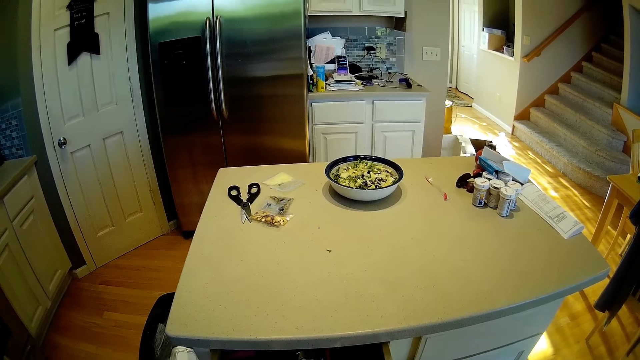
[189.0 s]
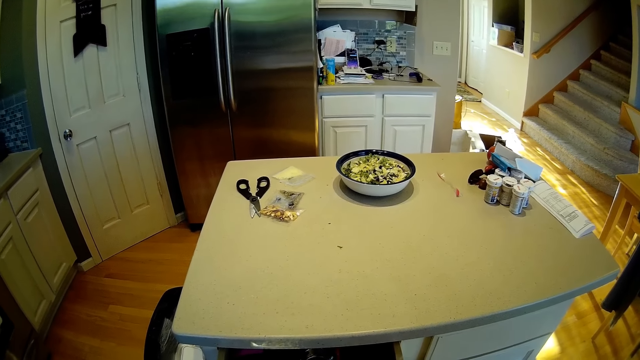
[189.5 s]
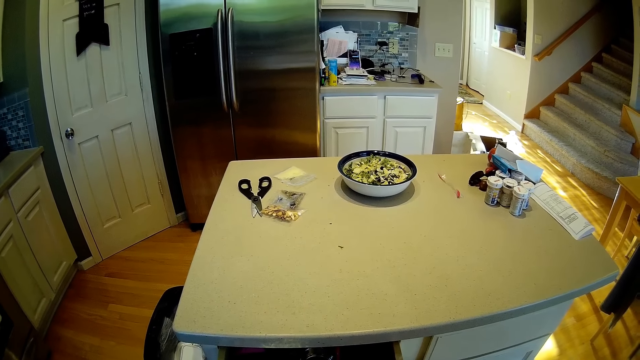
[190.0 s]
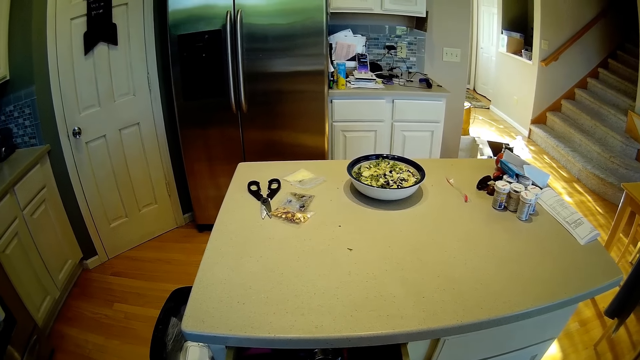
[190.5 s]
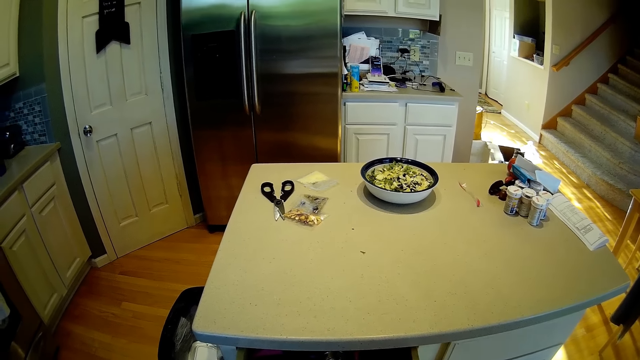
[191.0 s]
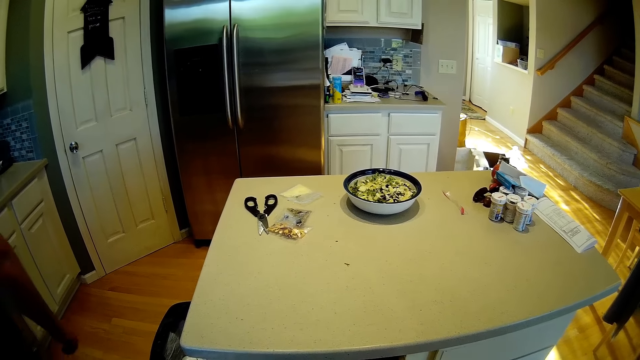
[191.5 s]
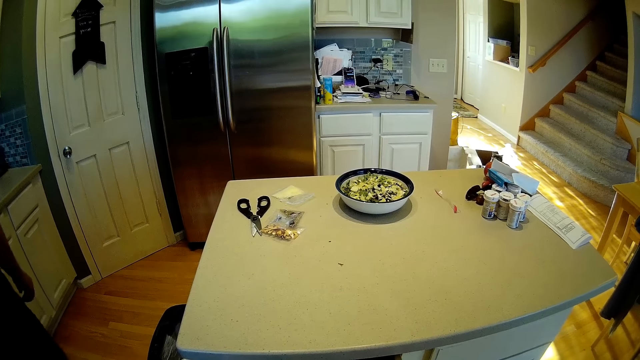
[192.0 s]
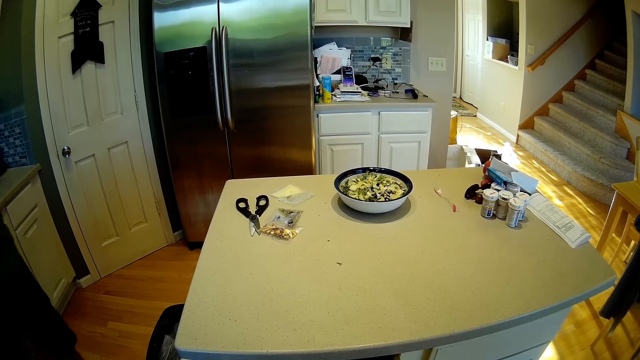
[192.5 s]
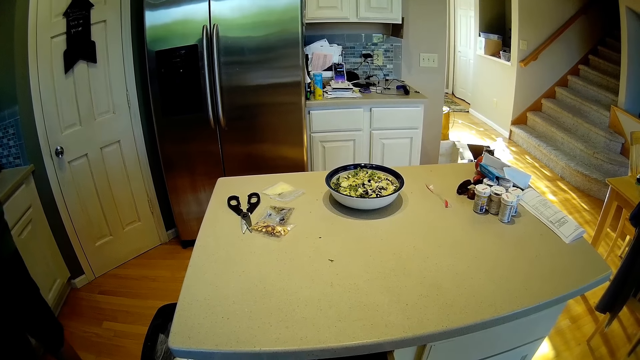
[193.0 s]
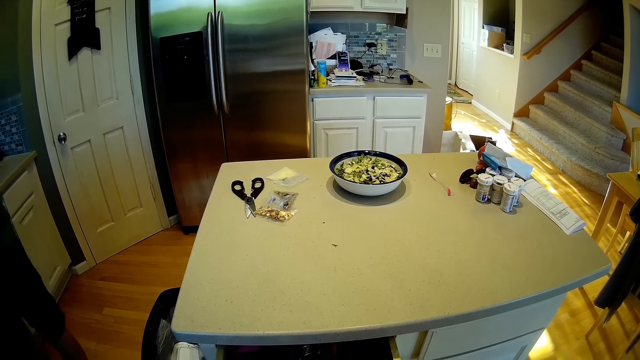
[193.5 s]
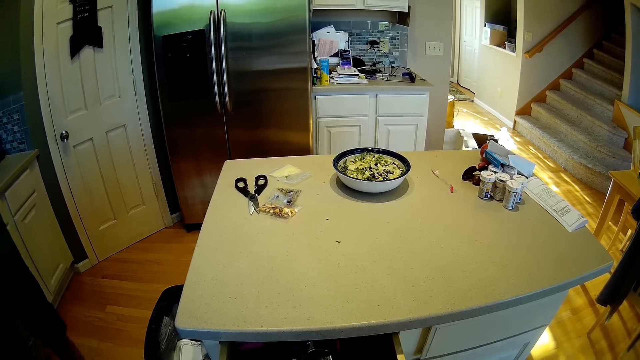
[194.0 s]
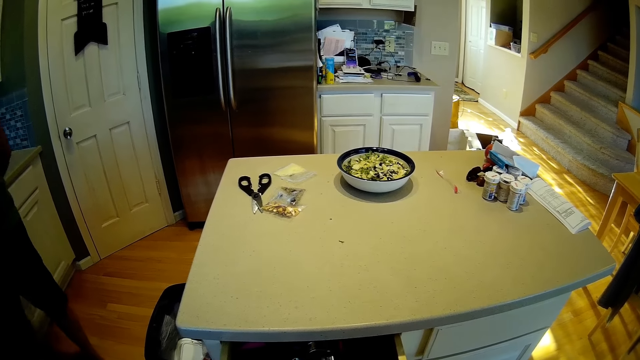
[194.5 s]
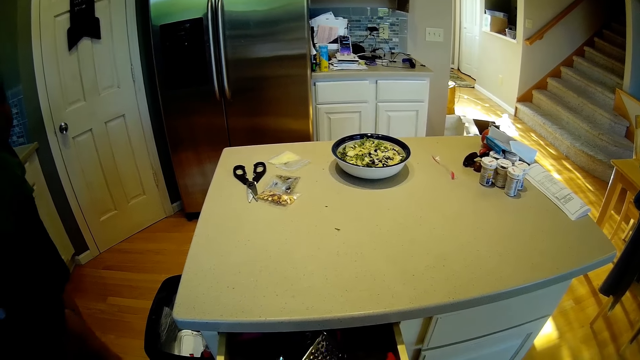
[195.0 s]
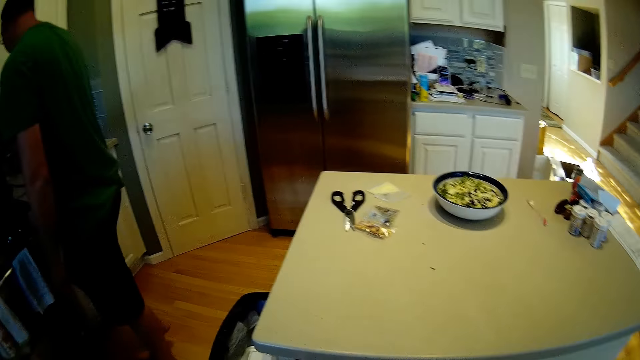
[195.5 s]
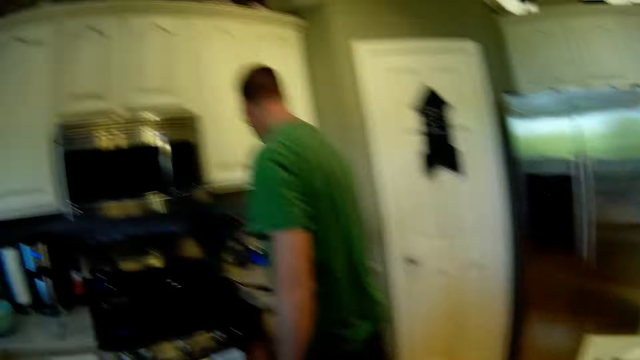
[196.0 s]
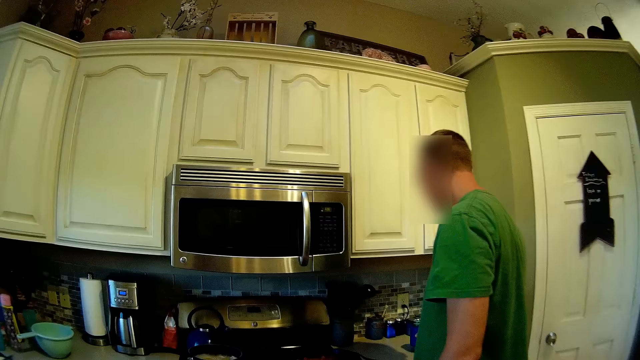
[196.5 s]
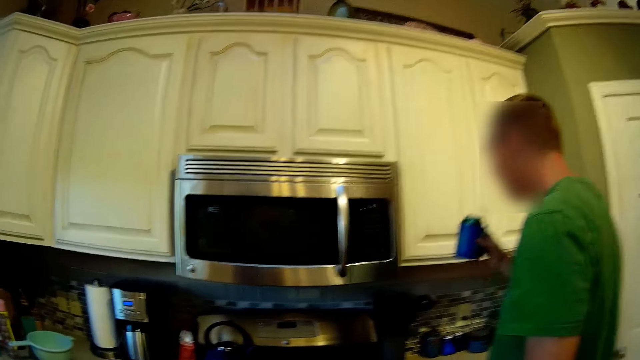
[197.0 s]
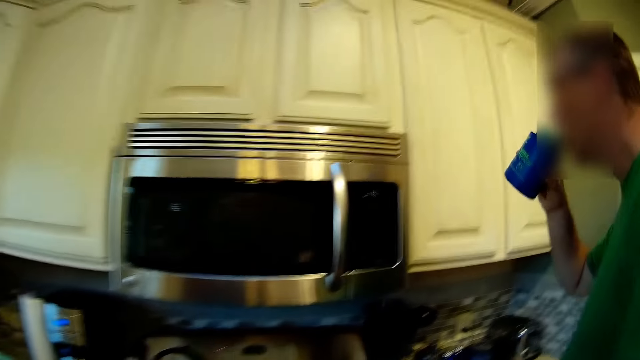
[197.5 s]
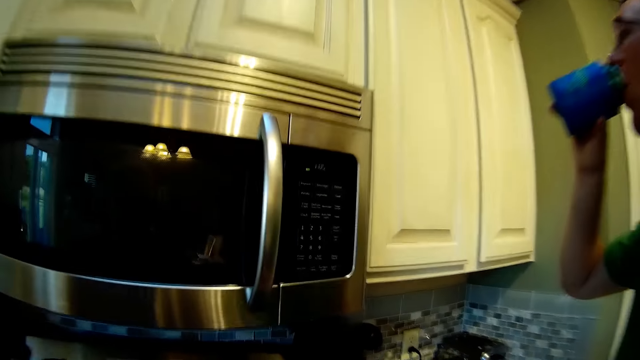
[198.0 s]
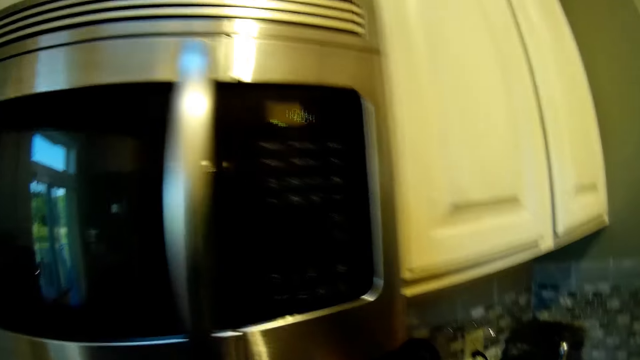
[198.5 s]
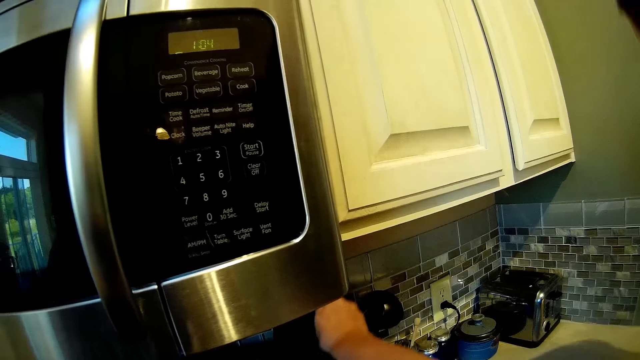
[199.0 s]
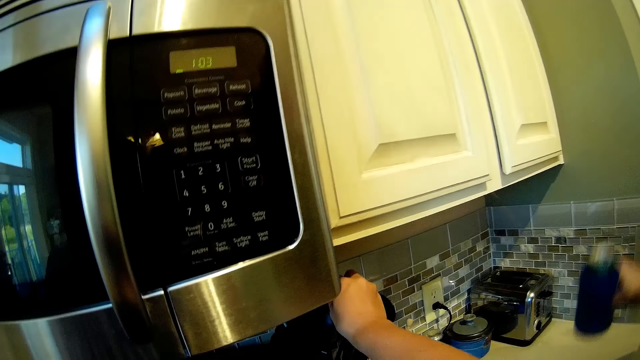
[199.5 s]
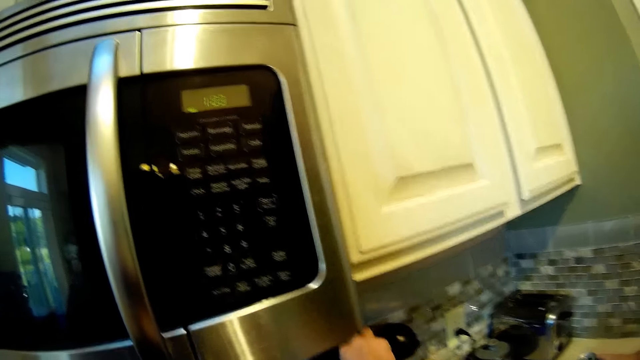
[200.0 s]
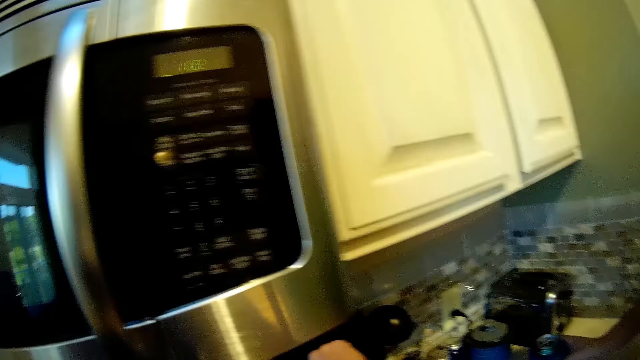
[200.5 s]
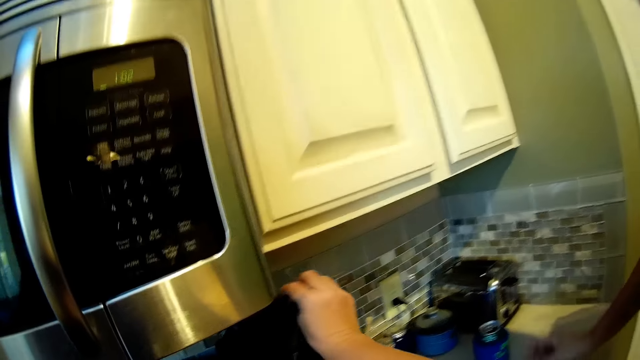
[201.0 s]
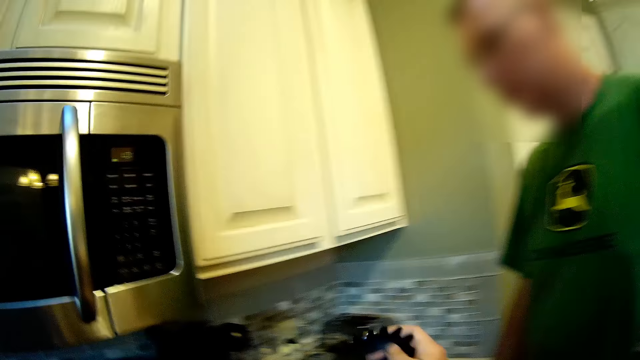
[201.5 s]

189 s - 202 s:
The camera wearer walks in the kitchen. A person picks up a bottle of water on a table. The person drinks the water from a cup. The camera wearer picks up a spoon on the rack.

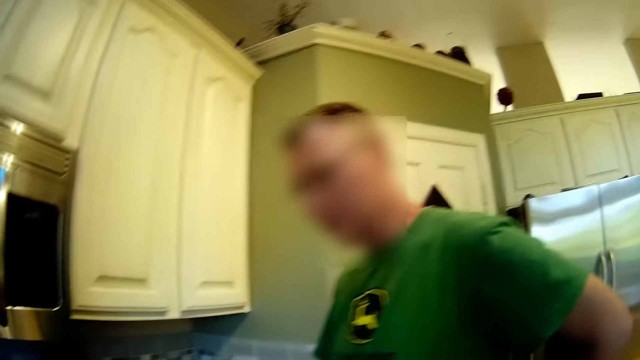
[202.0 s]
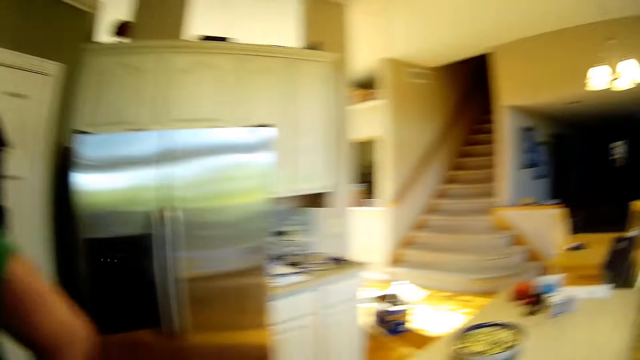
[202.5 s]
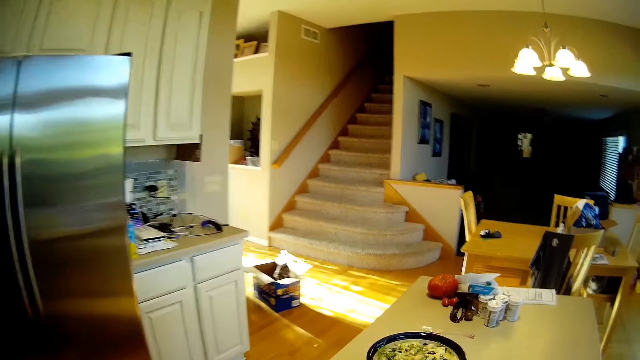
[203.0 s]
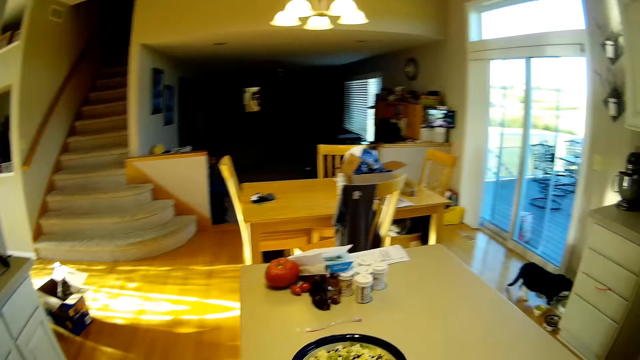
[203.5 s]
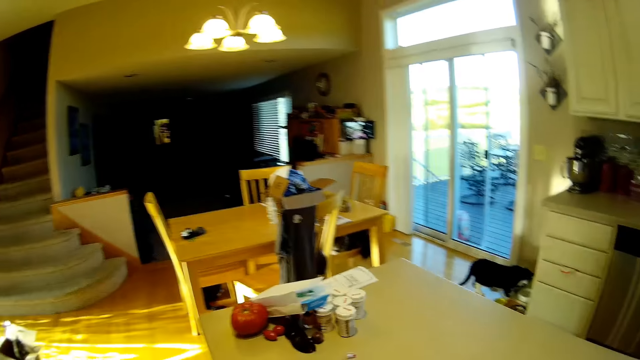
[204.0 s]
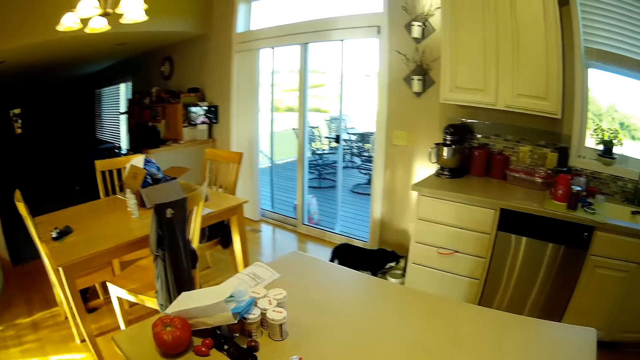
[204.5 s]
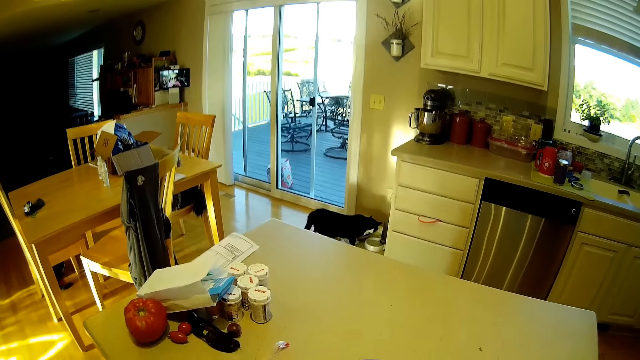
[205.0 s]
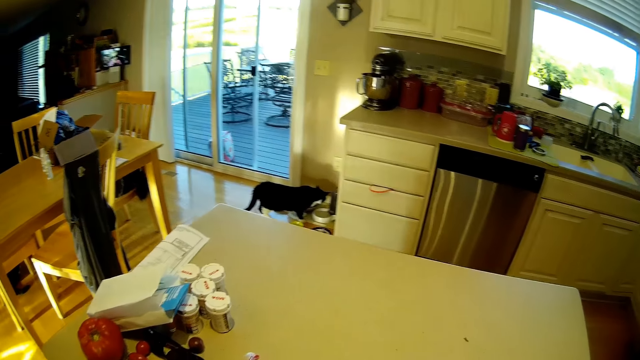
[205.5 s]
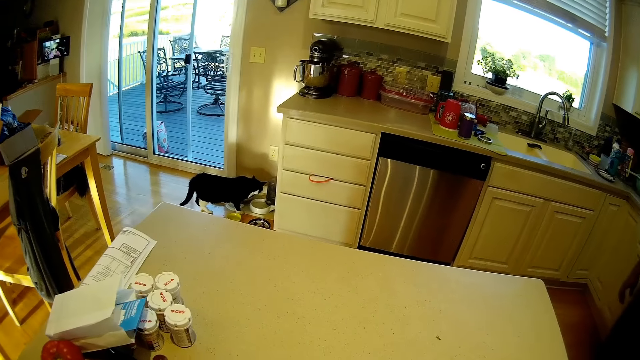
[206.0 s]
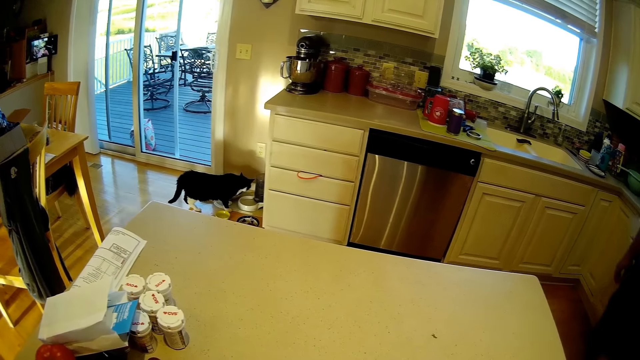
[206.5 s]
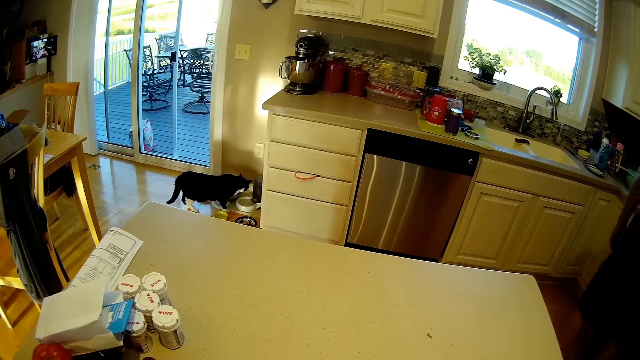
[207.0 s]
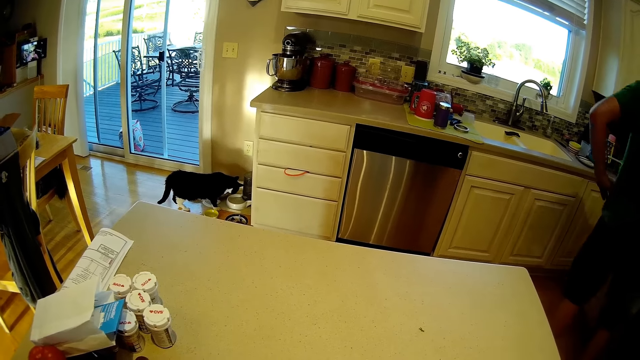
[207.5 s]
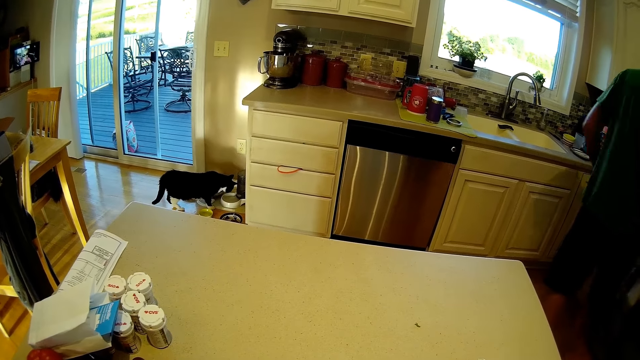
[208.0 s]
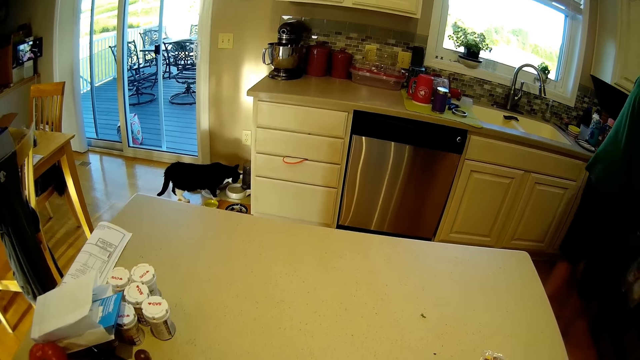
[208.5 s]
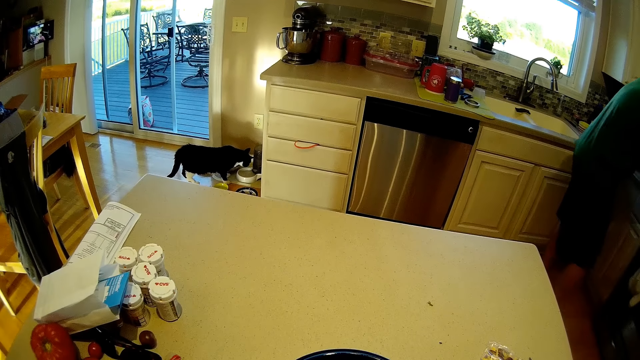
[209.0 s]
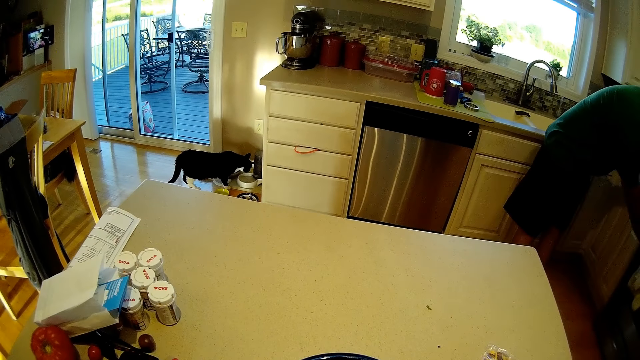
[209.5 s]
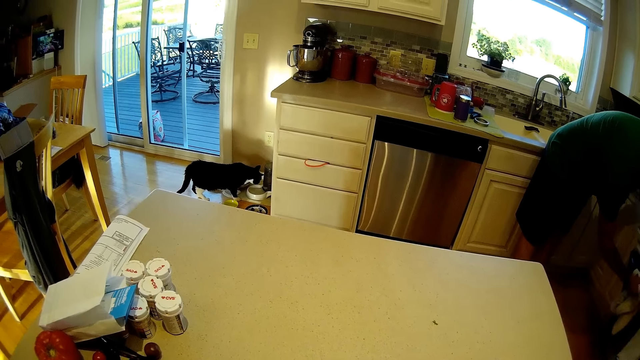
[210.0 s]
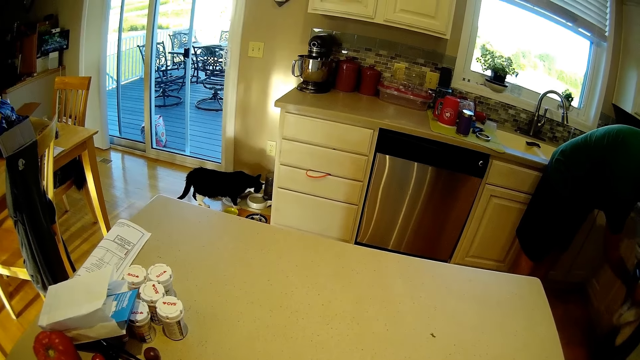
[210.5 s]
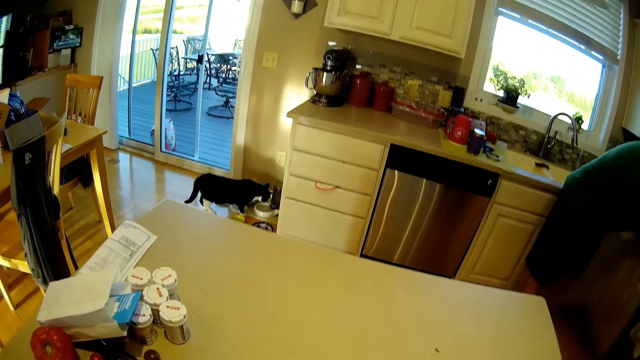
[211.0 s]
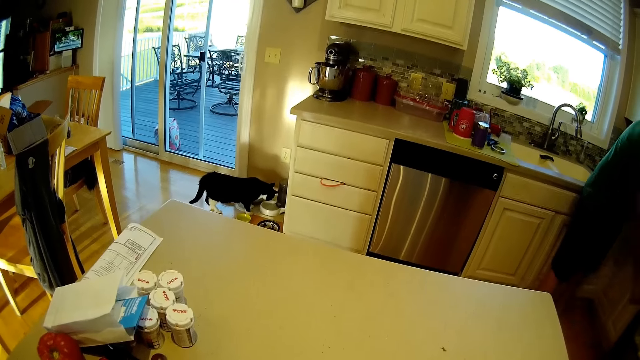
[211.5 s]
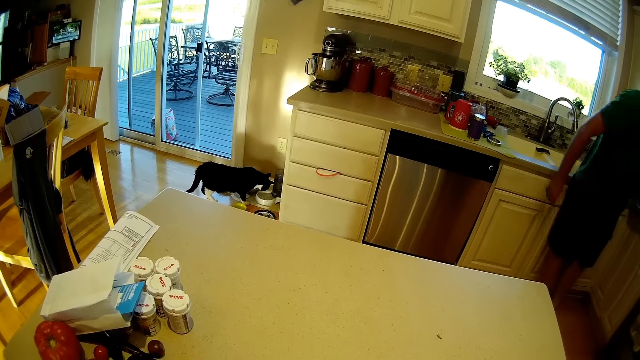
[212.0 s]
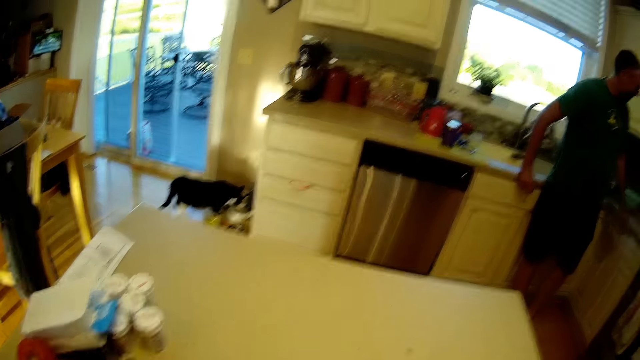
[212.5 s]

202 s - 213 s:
The camera wearer walks in a kitchen. They stir in a bowl of crisps. They stand near a table. They converse with a person. The person searches in a cabinet.
